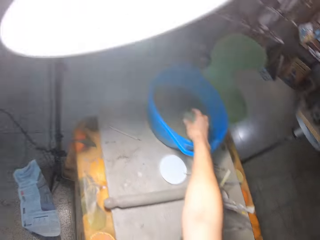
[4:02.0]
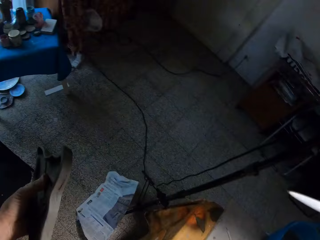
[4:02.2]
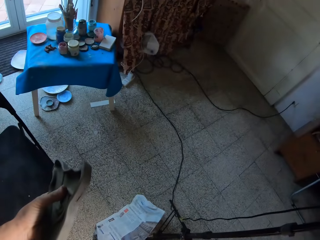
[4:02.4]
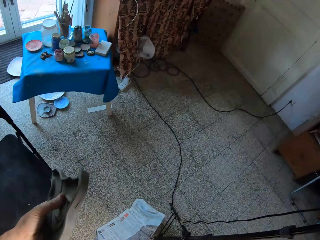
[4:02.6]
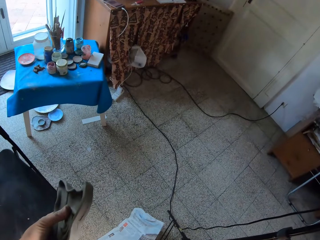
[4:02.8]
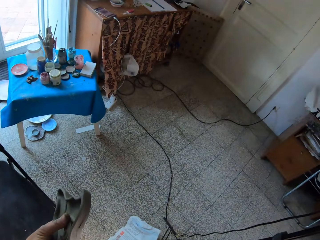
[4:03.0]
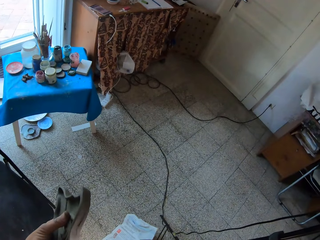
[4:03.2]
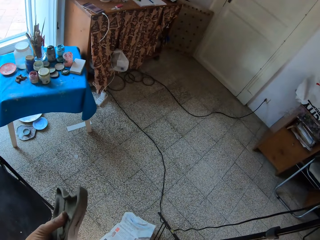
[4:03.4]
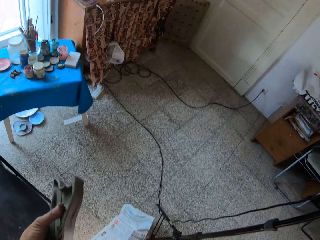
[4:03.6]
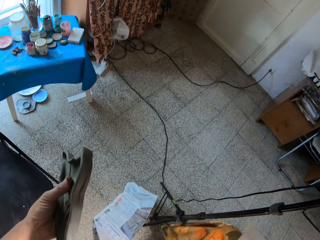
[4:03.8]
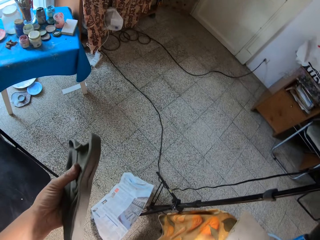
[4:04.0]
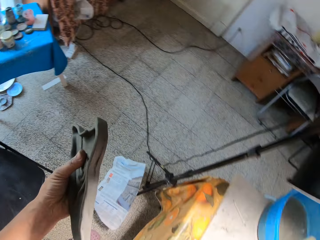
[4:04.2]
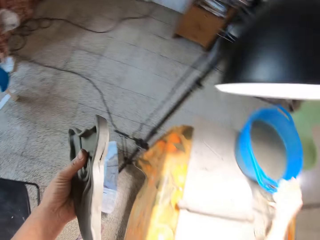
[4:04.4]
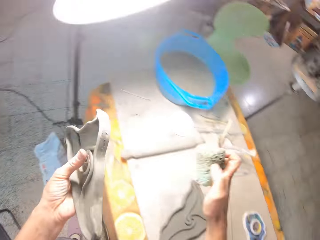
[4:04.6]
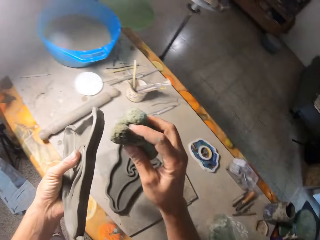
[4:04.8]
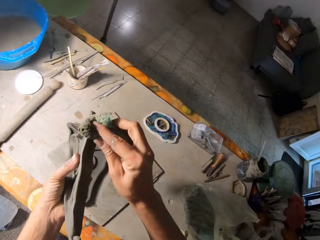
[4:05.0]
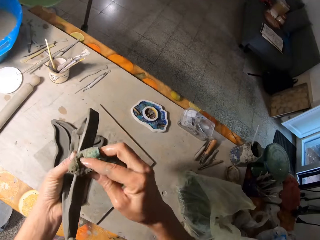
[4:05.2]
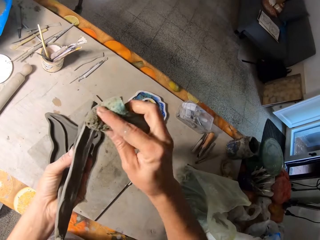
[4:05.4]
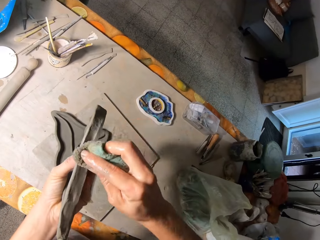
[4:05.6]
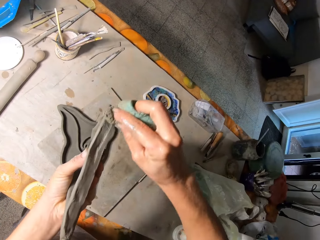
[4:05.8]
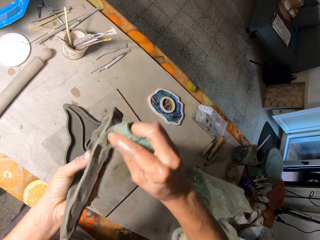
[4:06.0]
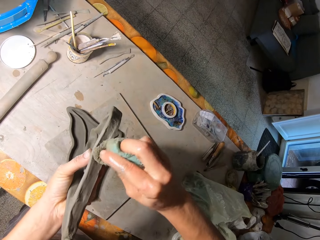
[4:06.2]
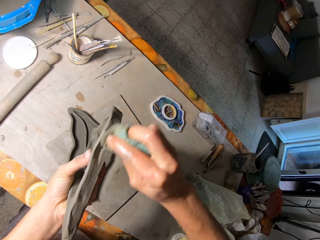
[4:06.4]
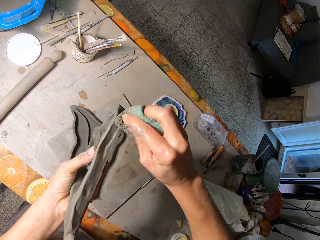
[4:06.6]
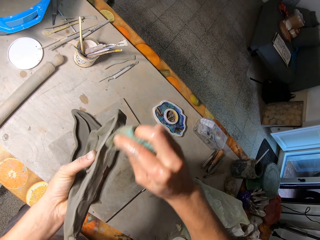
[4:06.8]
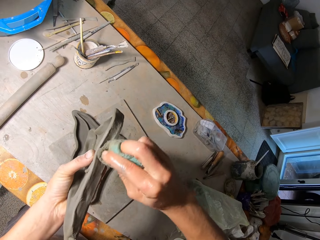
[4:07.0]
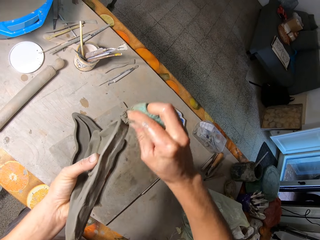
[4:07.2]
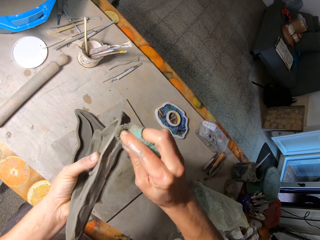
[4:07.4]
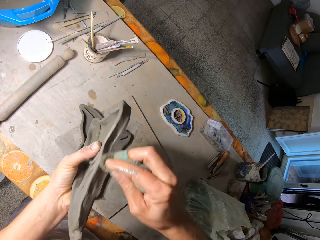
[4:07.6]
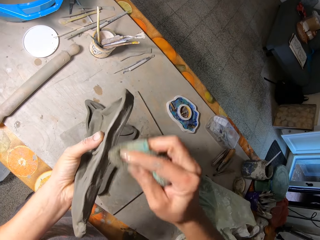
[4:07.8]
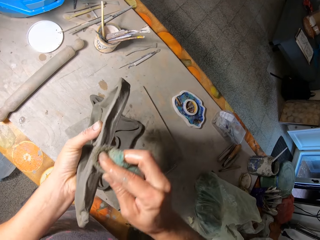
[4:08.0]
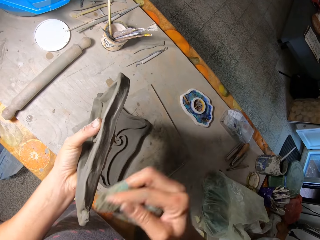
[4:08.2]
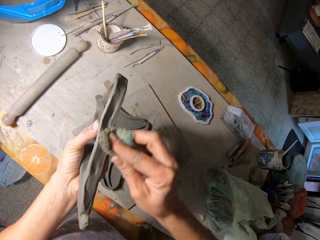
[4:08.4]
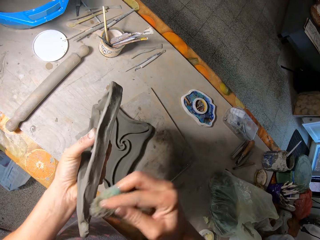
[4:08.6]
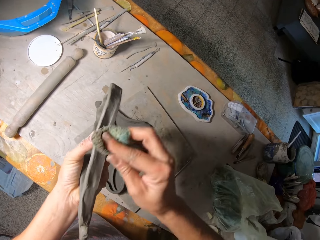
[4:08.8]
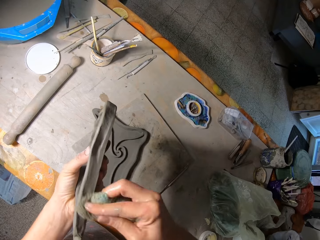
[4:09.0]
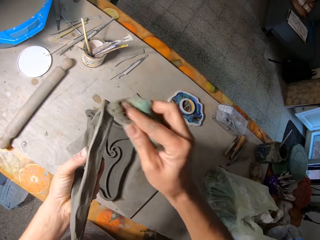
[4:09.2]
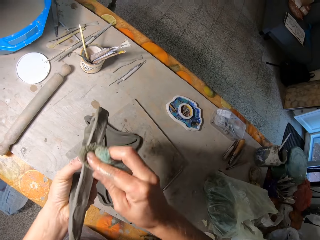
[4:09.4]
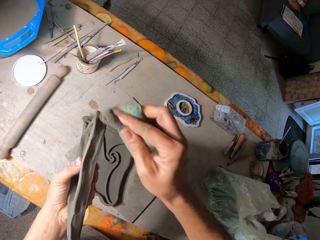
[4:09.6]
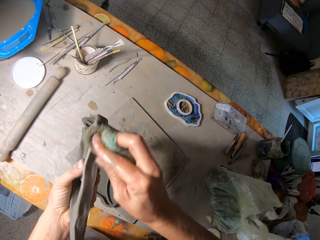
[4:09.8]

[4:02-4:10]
The camera wearer dips the sponge into the blue plastic bowl on the table with his right hand. He wipes the clay mold with the sponge with his right hand.

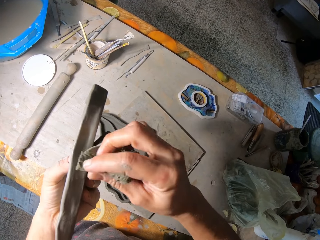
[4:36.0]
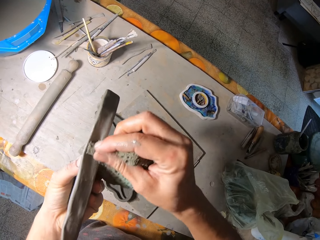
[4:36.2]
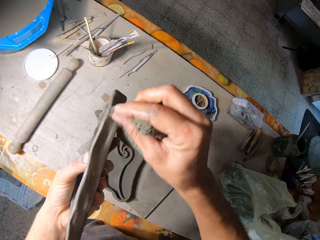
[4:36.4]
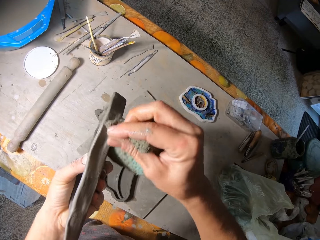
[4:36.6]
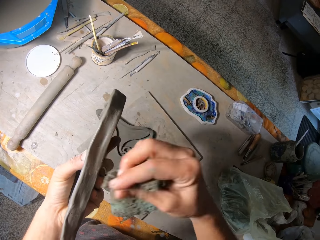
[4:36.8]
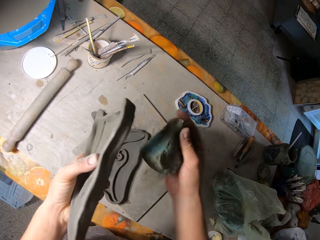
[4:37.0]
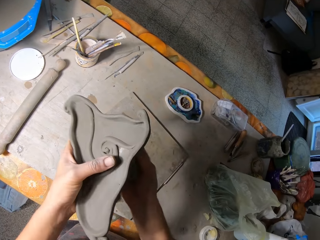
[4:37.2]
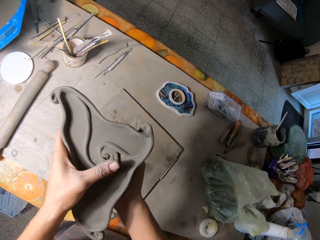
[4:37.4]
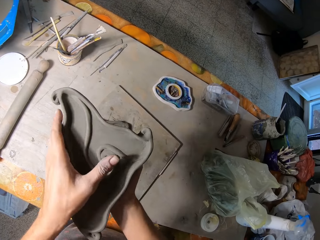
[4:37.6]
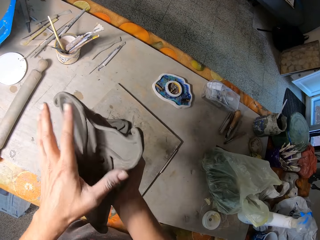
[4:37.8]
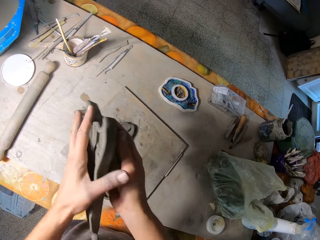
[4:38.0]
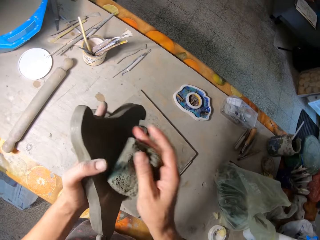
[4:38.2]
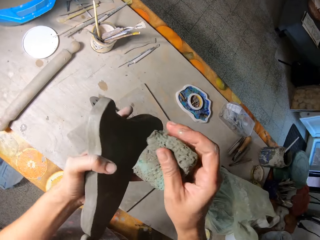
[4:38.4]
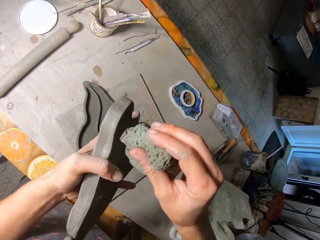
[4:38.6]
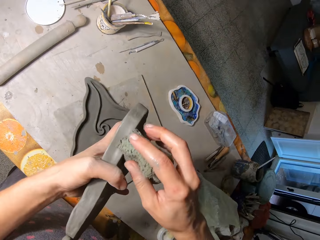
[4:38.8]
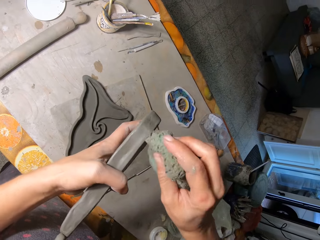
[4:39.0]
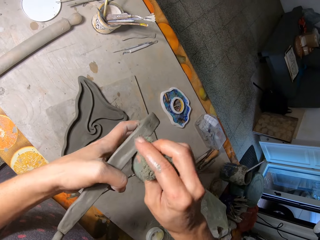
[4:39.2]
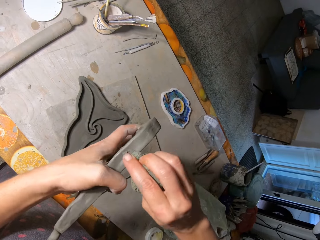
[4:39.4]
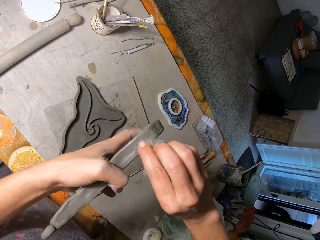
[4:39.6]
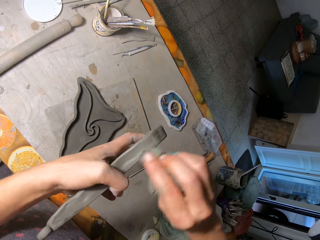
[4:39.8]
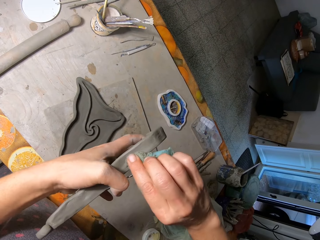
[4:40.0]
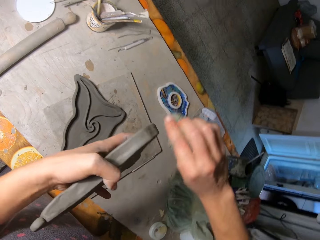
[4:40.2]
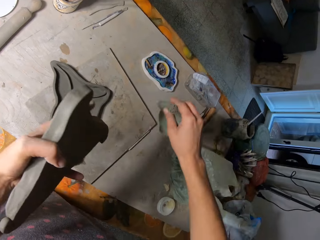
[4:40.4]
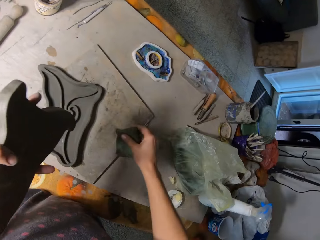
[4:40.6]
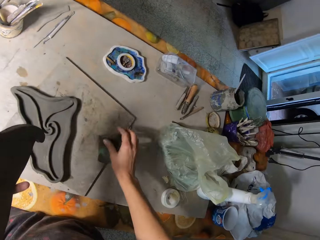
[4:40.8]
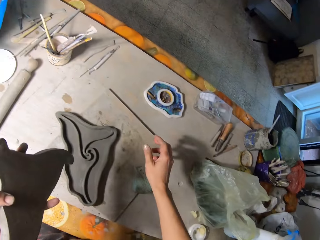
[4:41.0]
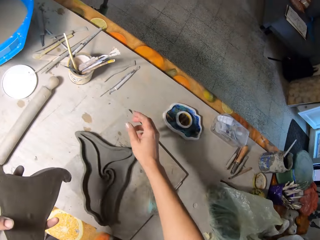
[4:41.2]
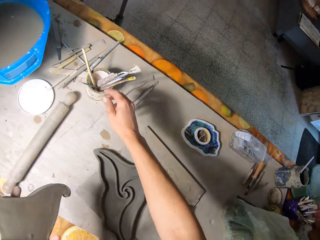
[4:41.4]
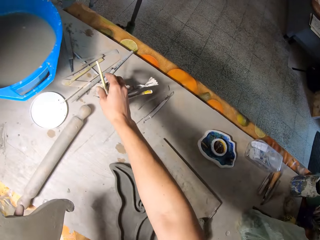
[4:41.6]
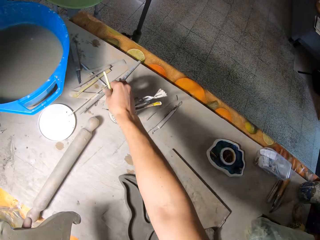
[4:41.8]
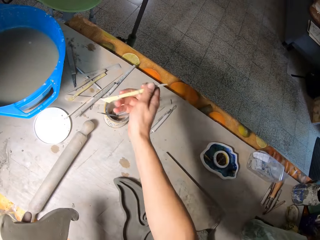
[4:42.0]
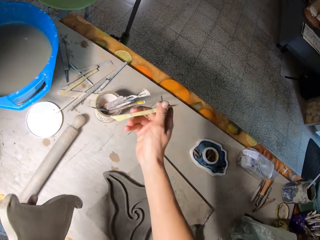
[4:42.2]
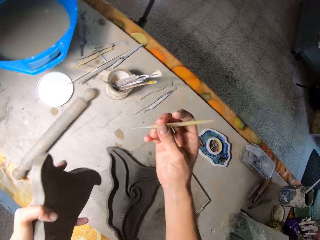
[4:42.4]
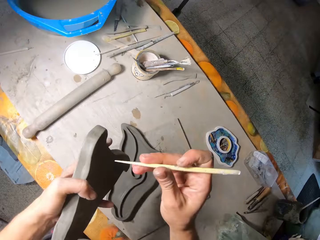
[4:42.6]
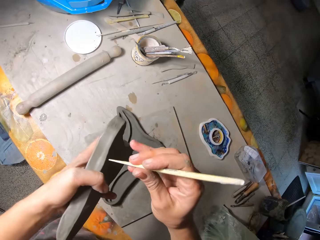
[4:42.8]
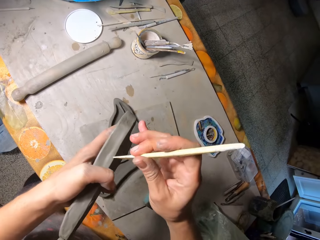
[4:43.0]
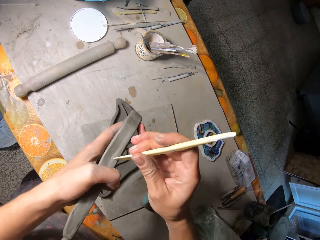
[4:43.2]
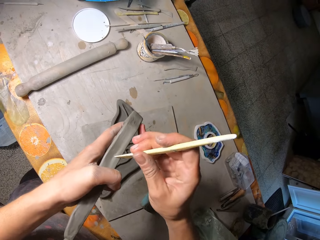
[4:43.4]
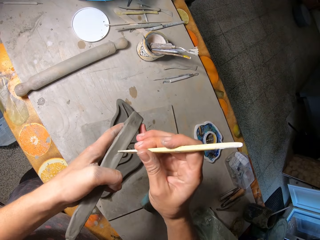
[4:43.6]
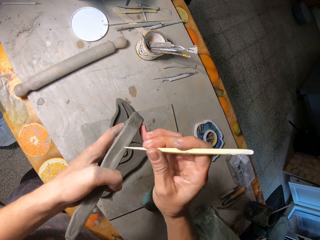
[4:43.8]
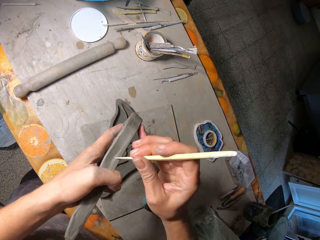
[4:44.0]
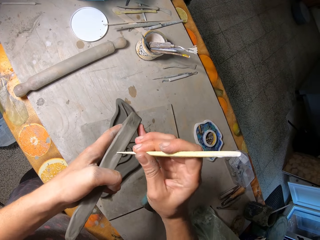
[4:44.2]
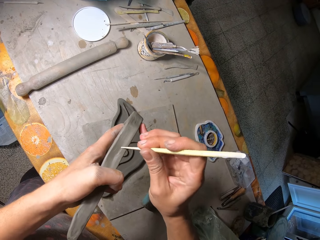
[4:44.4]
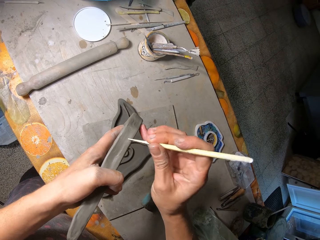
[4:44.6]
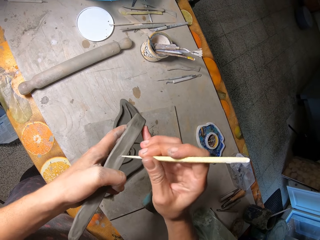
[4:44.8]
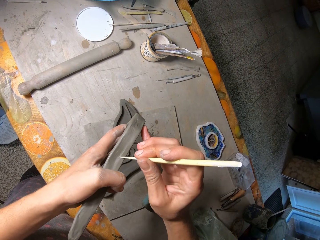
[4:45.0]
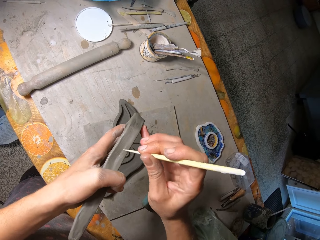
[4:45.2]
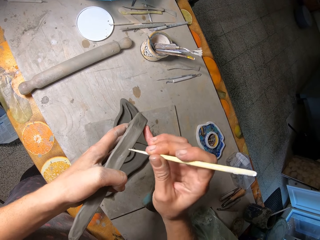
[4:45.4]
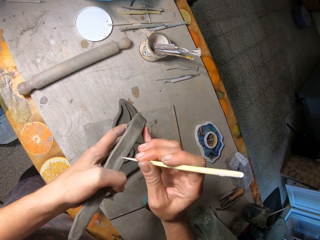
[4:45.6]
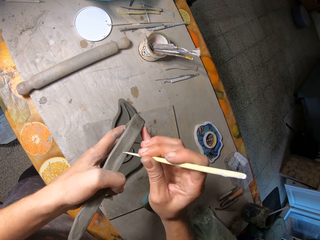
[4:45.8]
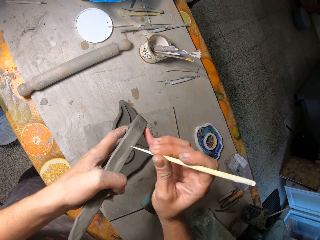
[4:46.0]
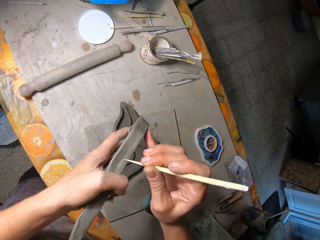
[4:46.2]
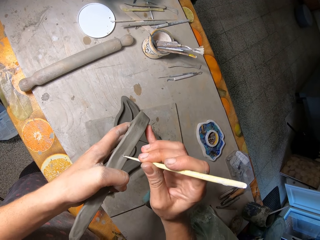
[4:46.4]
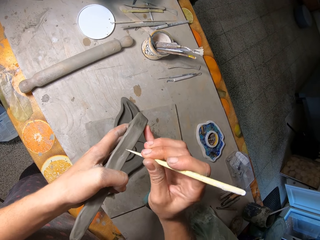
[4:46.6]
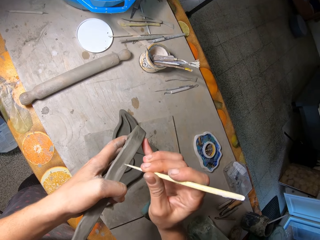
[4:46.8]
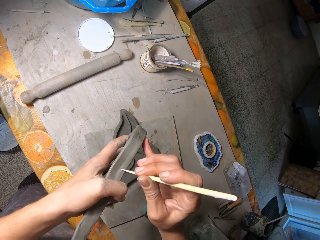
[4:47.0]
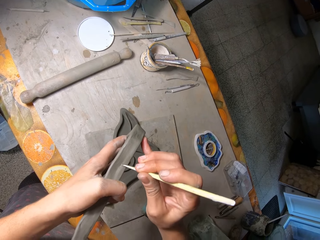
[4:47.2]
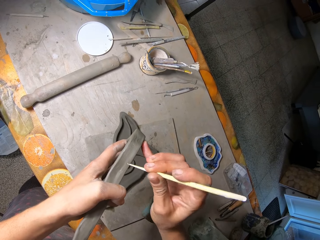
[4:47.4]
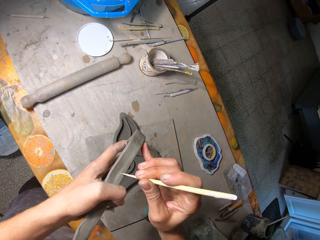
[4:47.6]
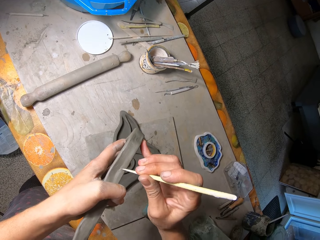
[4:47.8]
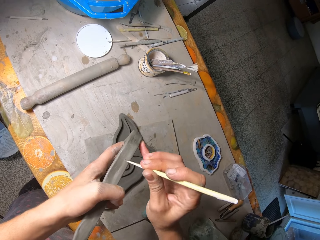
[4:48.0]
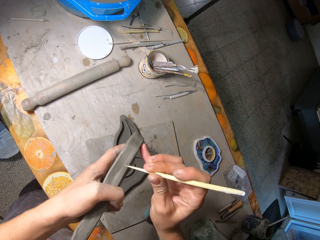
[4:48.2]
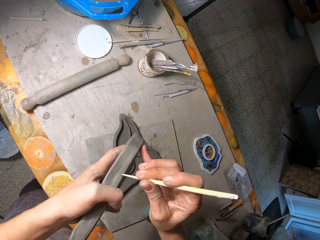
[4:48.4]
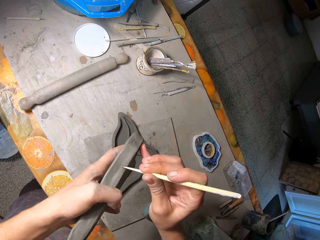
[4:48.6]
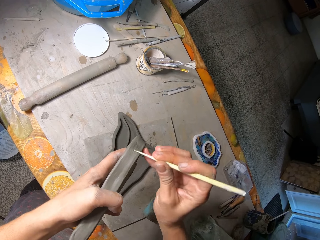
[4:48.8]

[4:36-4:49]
The camera wearer places the sculpture in his right hand. He holds the clay mold with both hands. He places the sculpture in his left hand. He wipes the clay mold with the sponge with his right hand. He places the sponge on the table with his right hand. He picks a clay scraper from a cup on the table with his right hand. He marks the clay mold with the clay scraper in his right hand.
